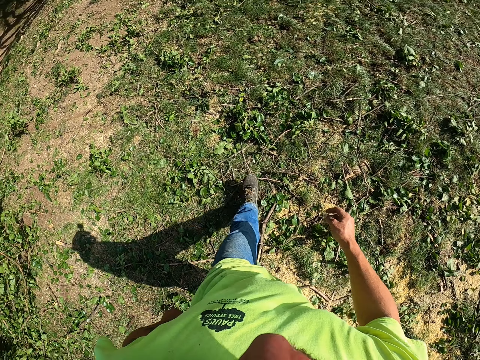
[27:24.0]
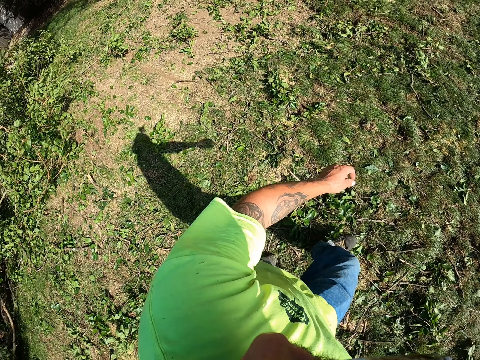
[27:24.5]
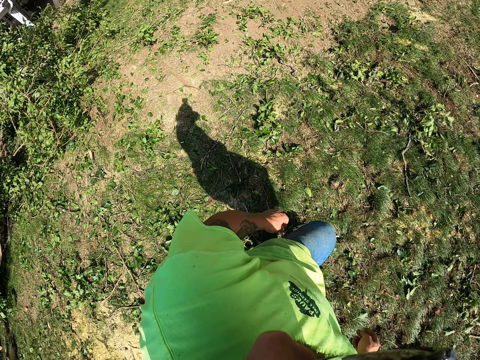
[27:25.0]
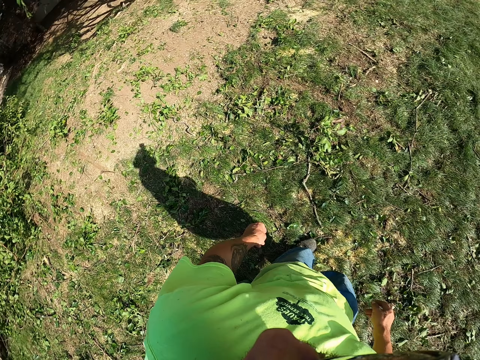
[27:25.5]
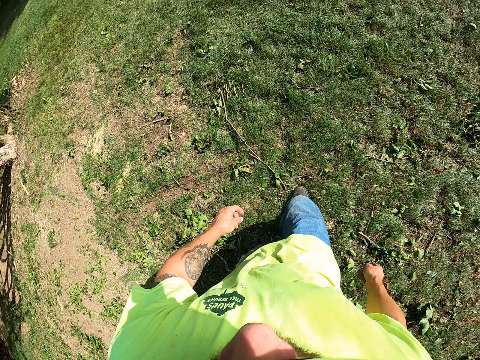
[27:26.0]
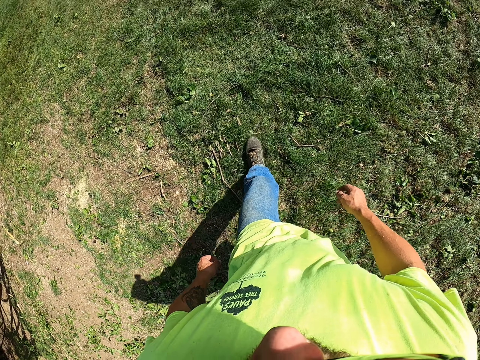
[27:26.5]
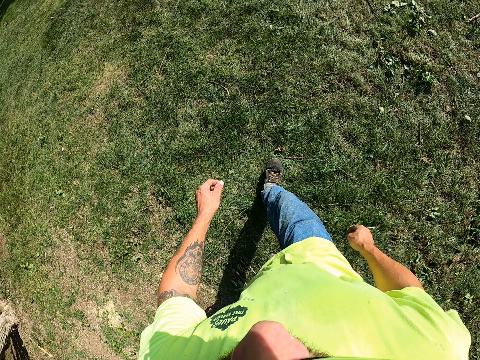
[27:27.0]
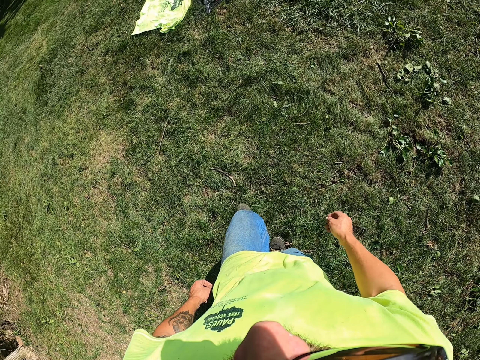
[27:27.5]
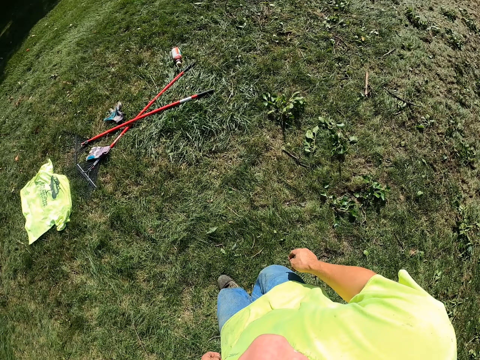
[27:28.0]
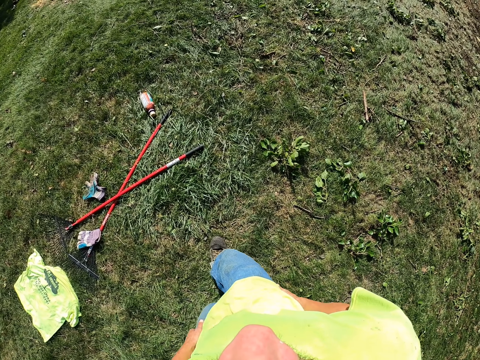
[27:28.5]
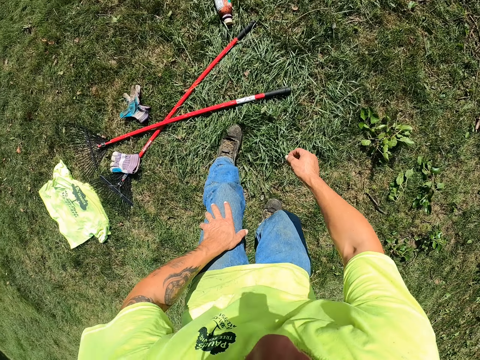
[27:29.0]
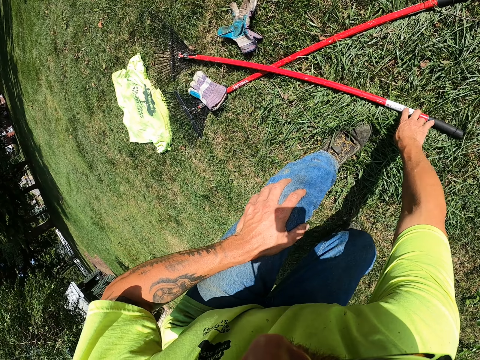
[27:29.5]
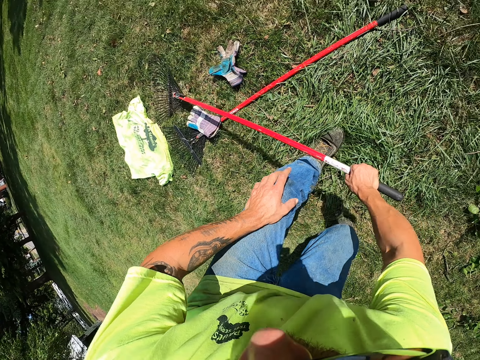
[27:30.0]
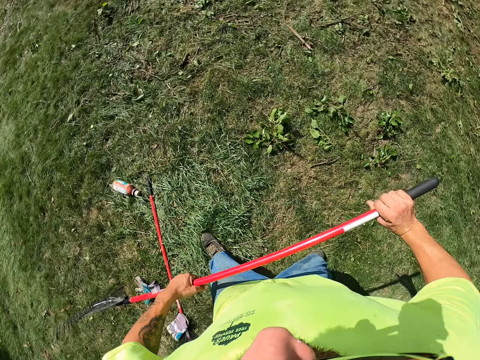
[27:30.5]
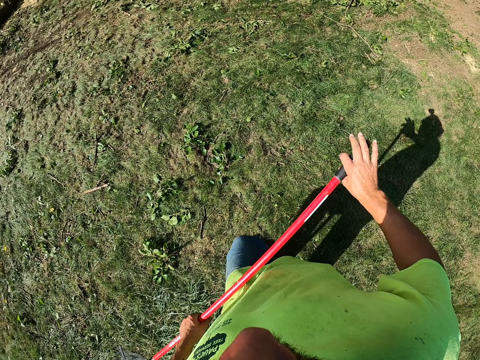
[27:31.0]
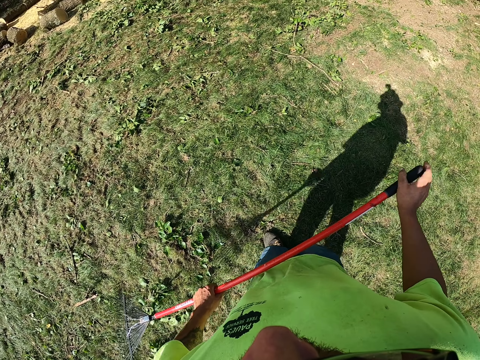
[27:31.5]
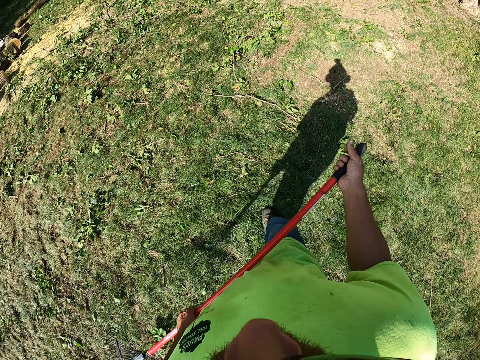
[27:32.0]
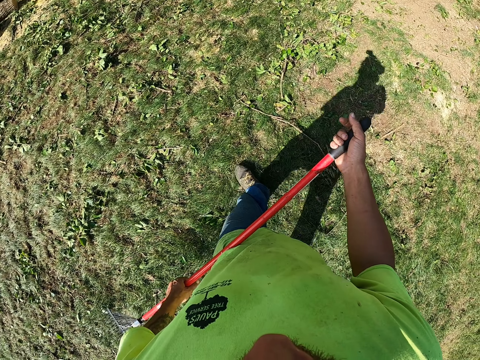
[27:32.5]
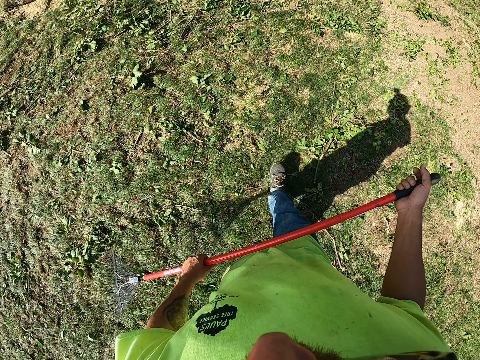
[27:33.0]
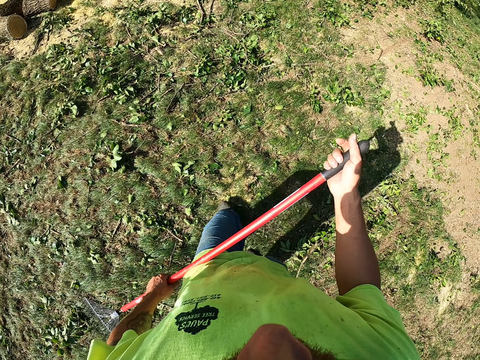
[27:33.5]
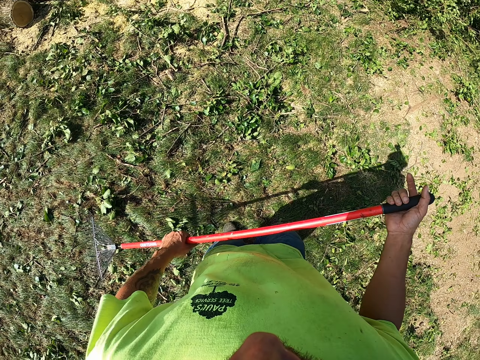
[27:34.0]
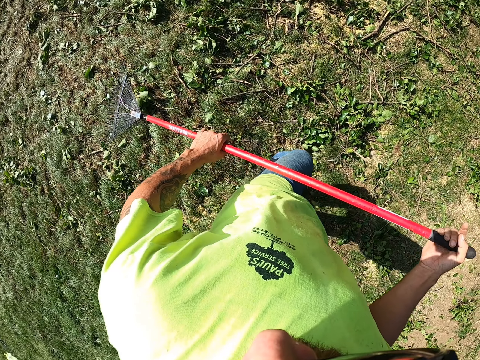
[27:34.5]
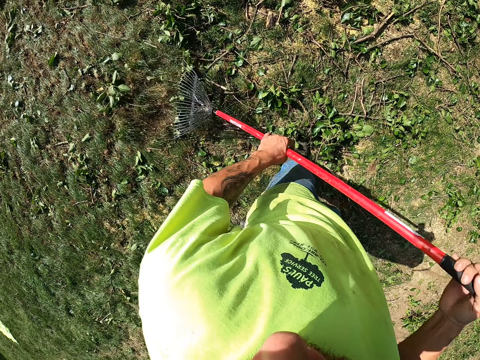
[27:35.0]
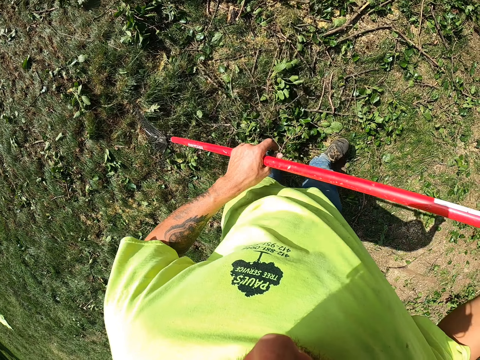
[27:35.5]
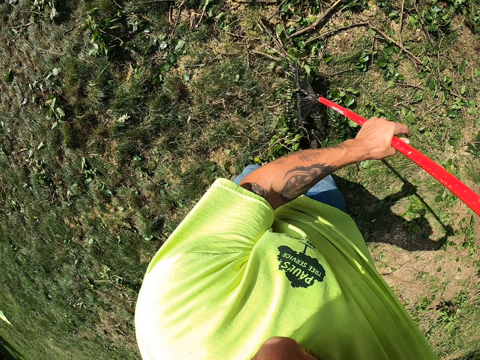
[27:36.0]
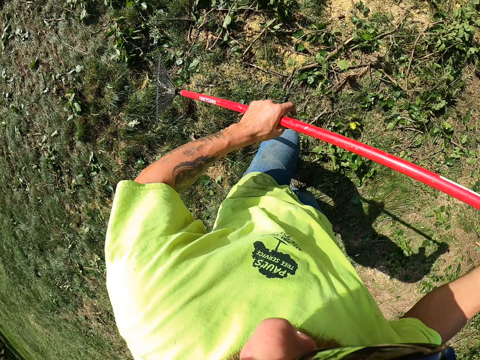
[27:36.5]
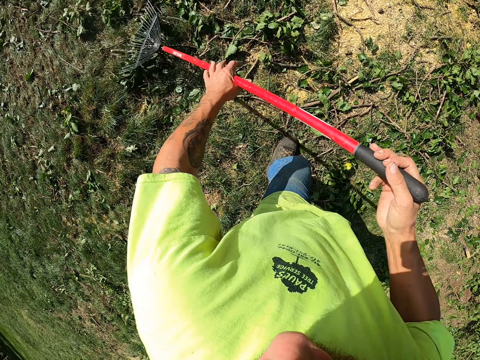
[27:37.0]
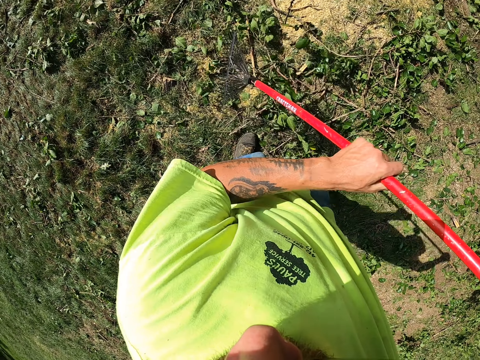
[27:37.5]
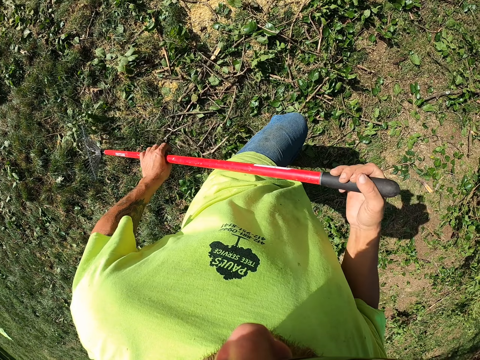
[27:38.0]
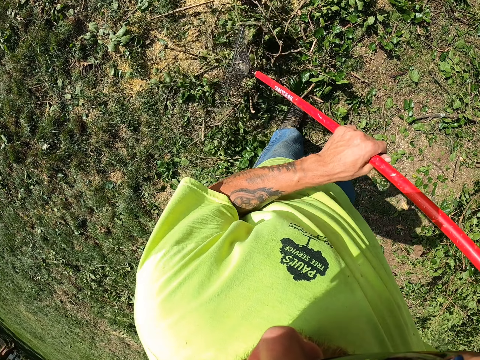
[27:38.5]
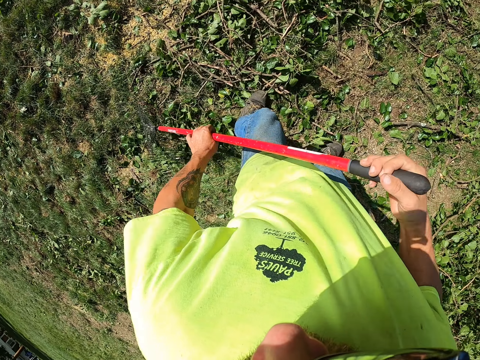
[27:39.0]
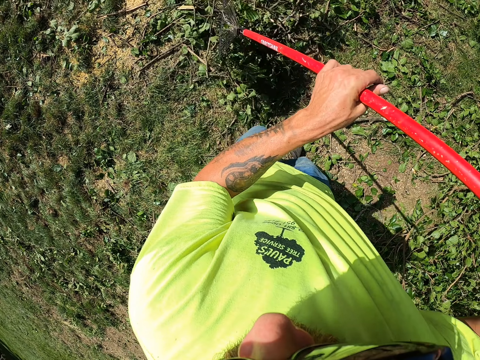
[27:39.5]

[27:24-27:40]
The camera wearer walks a number of steps. He picks up a lawn rake from the ground with his right hand. He walks away. He rakes leaves on the ground with the rake in both hands.

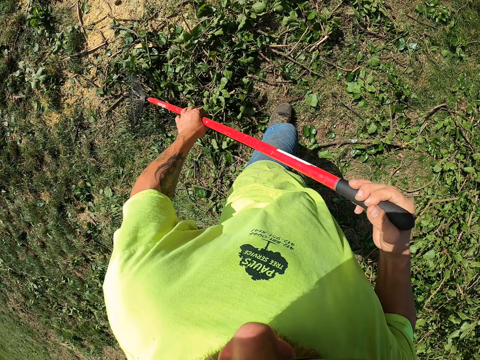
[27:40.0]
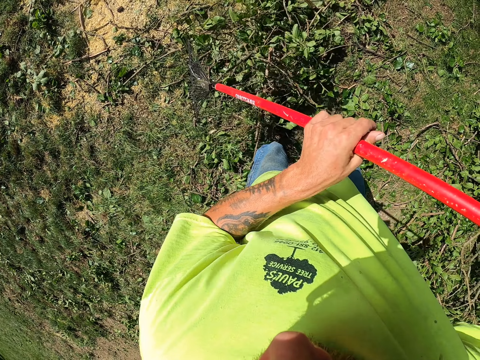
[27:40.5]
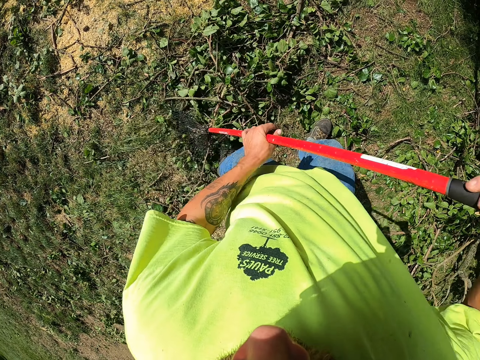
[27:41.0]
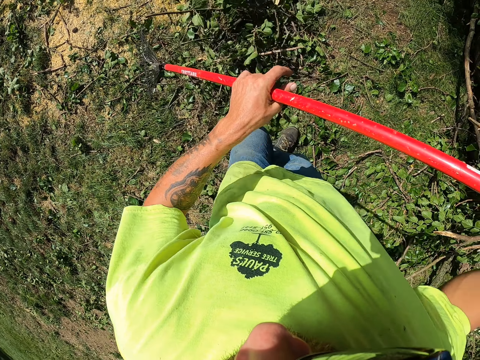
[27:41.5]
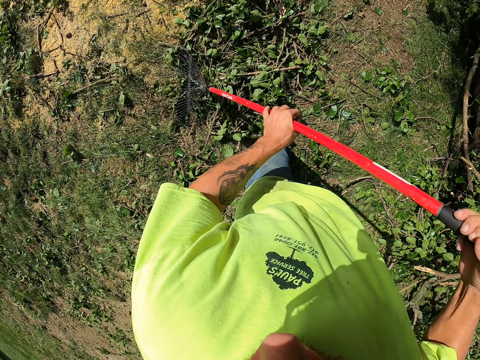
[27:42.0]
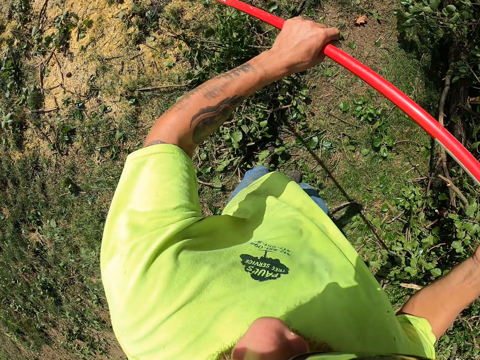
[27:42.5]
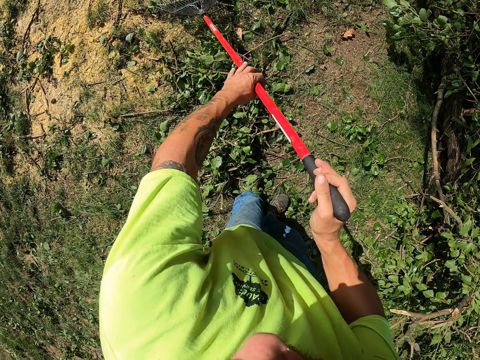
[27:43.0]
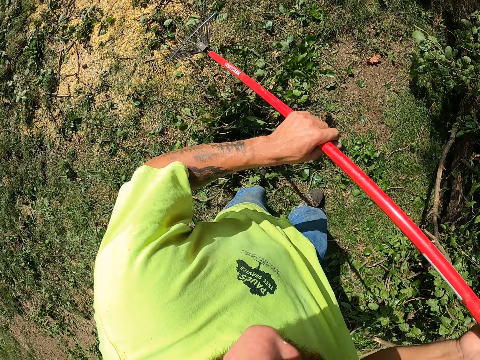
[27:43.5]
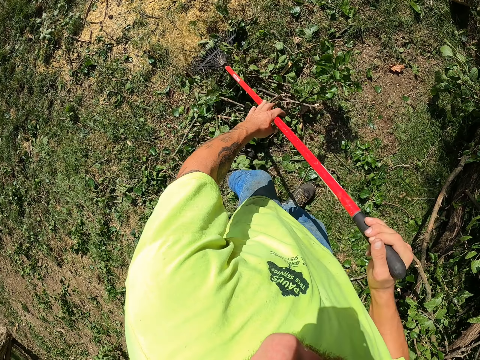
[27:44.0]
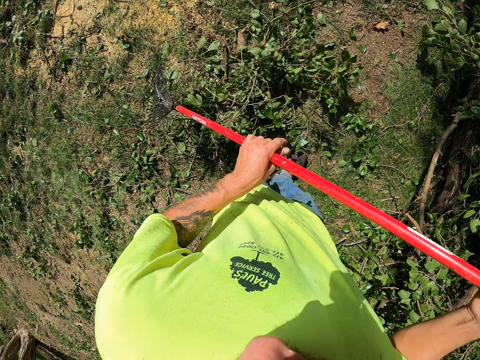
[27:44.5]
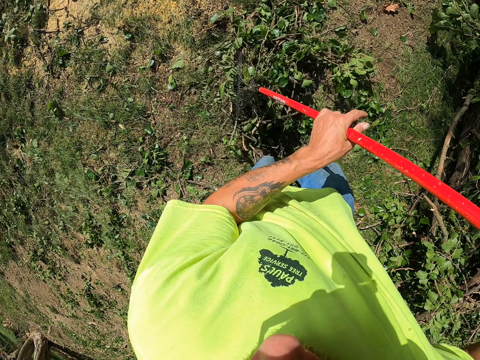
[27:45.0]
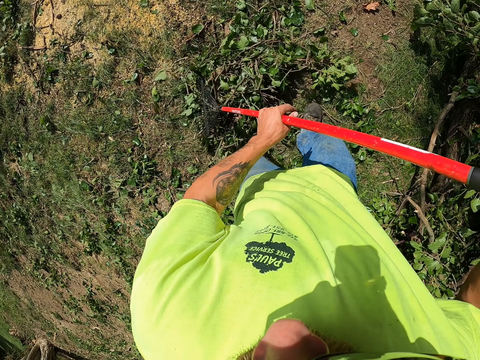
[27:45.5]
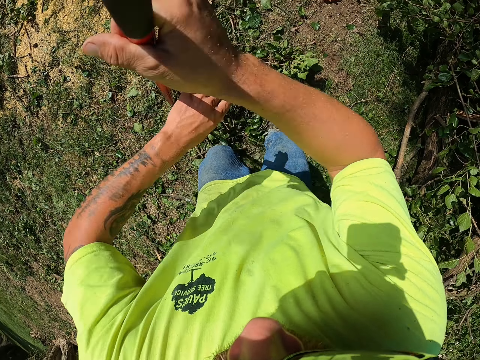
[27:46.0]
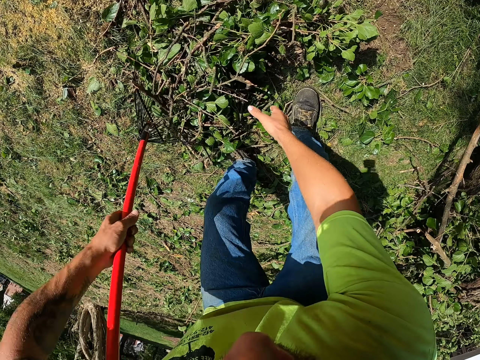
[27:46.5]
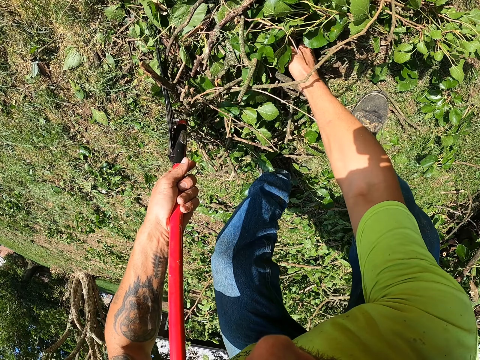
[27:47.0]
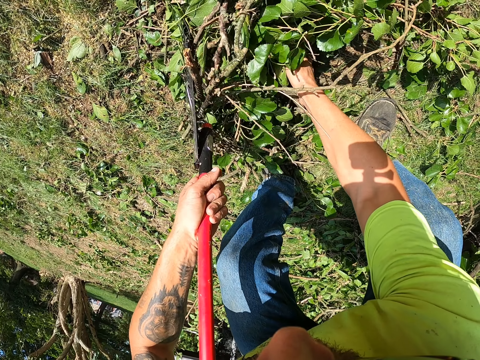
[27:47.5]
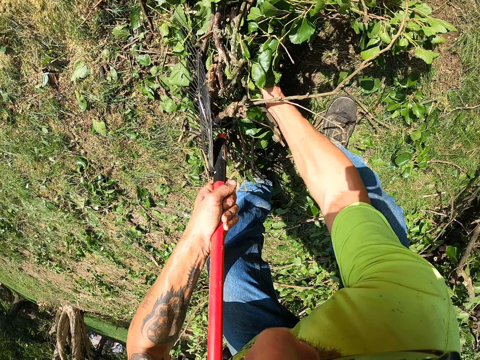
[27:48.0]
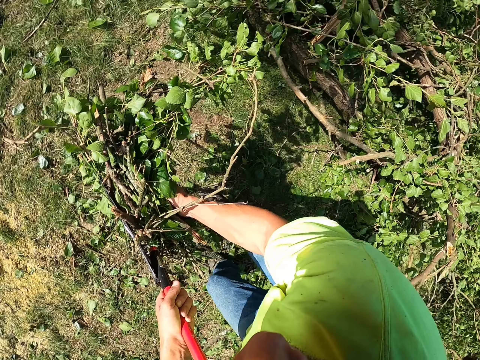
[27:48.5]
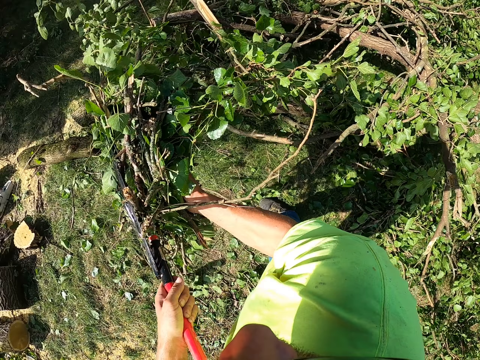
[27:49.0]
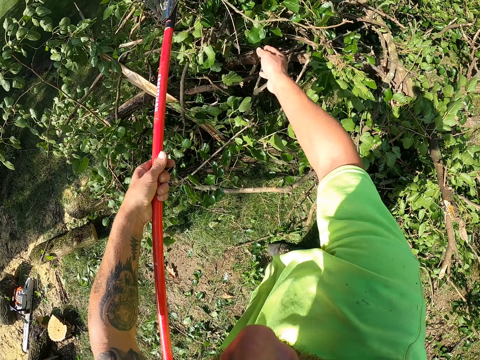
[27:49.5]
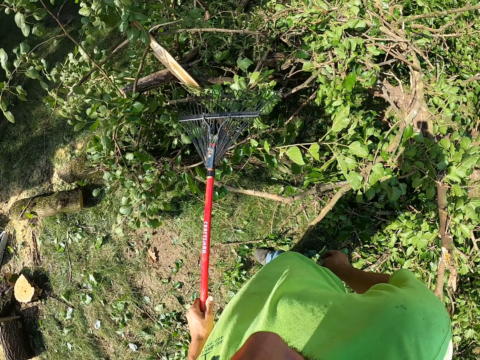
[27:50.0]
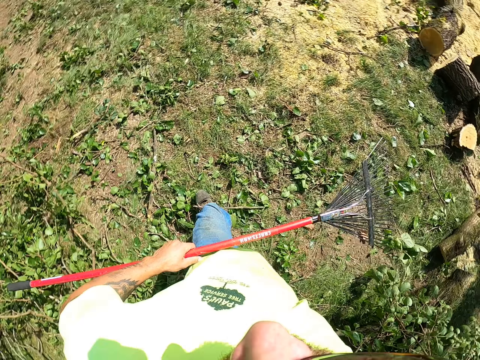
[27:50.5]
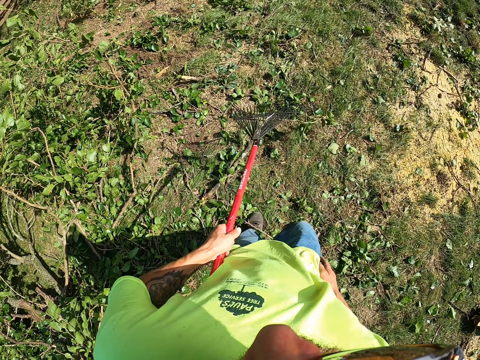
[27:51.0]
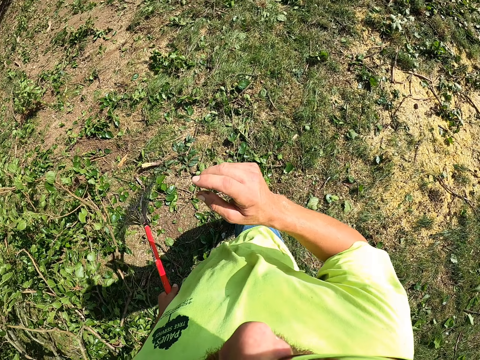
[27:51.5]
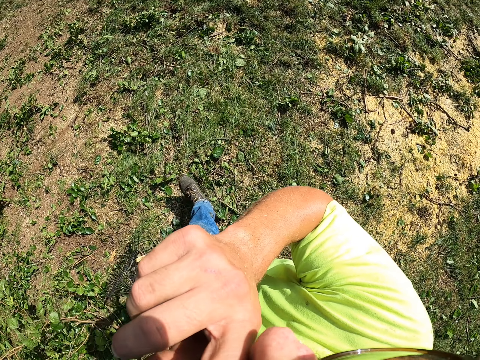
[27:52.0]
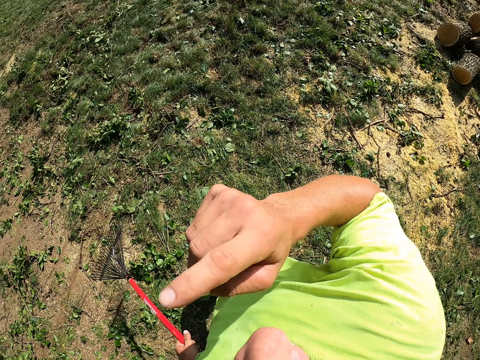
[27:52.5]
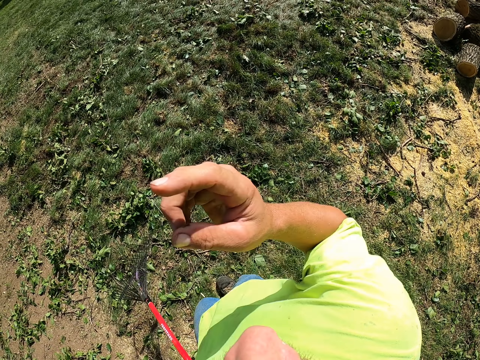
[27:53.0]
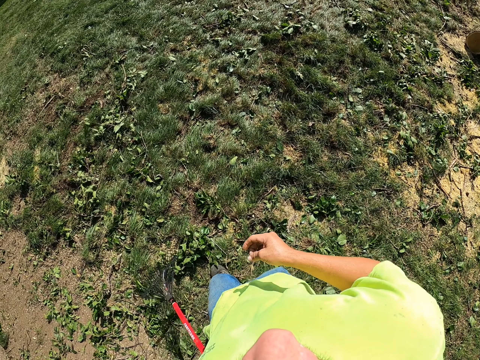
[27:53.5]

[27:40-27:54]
The camera wearer passes the rake from his right hand to his left hand. He packs the leaves on the ground with his right hand and with the rake in his left hand. He pours the leaves on the pile of tree branches on the ground with his right hand and with the rake in his left hand. He scratches his nose with his right hand.
